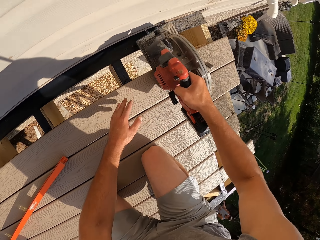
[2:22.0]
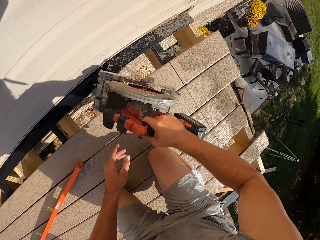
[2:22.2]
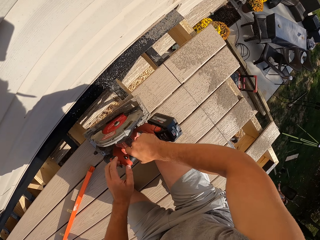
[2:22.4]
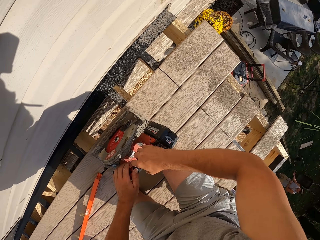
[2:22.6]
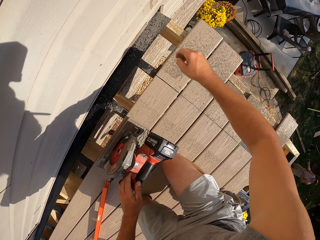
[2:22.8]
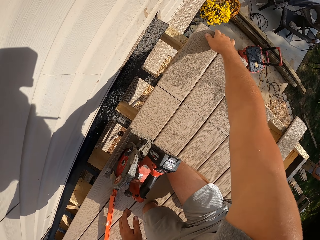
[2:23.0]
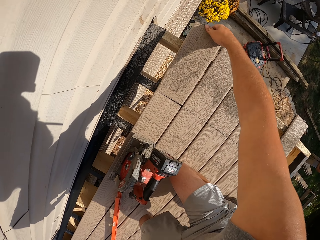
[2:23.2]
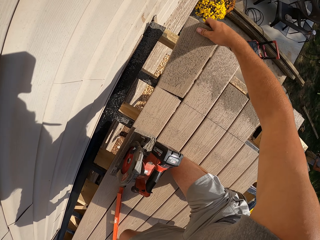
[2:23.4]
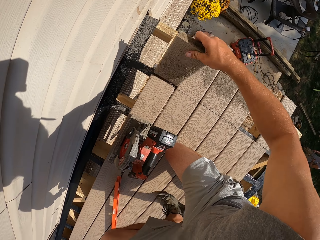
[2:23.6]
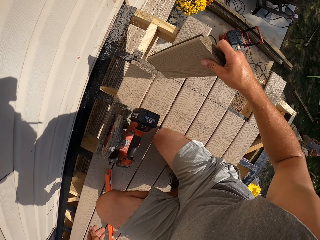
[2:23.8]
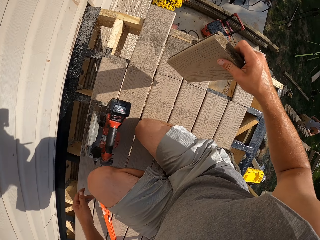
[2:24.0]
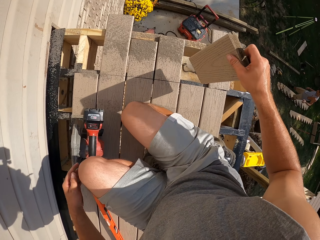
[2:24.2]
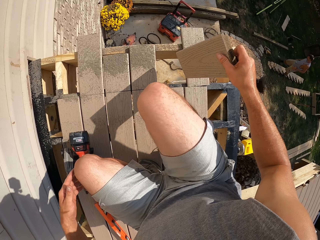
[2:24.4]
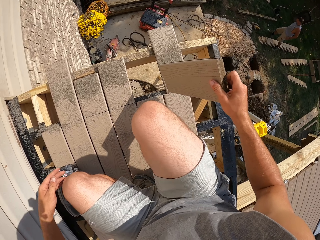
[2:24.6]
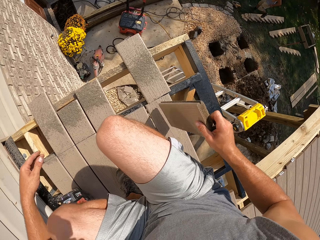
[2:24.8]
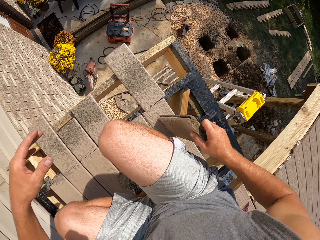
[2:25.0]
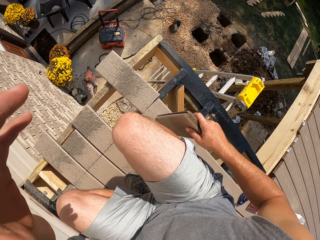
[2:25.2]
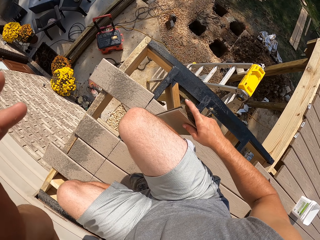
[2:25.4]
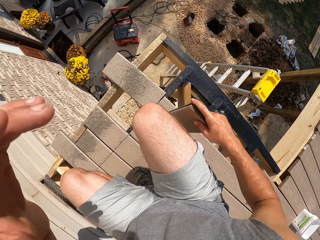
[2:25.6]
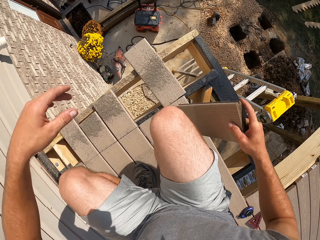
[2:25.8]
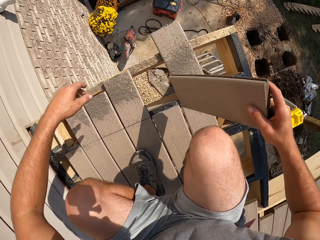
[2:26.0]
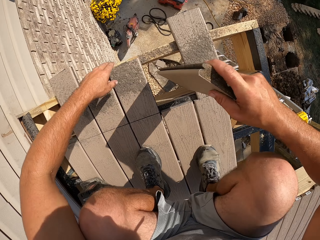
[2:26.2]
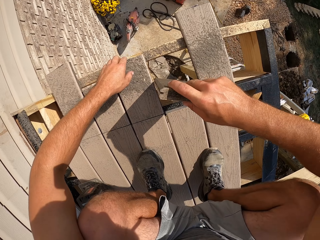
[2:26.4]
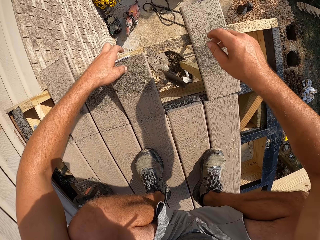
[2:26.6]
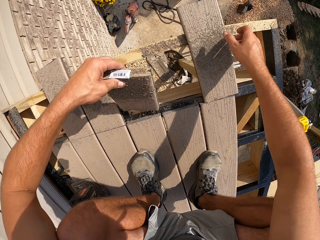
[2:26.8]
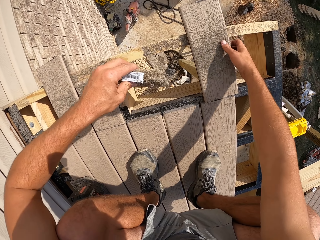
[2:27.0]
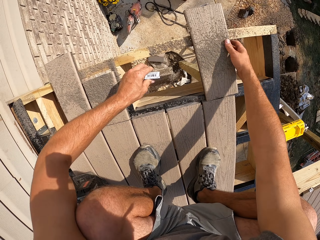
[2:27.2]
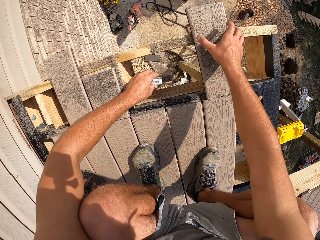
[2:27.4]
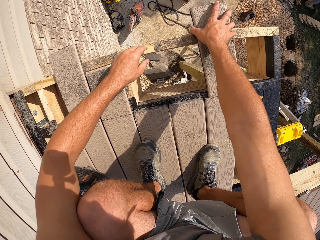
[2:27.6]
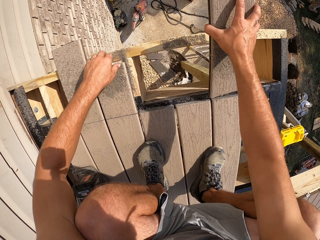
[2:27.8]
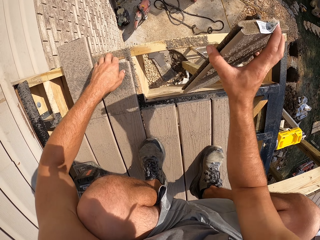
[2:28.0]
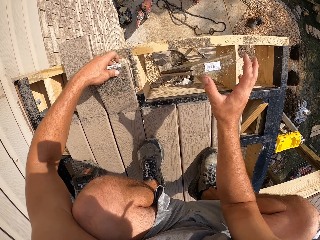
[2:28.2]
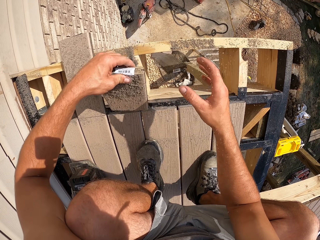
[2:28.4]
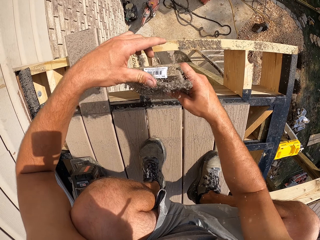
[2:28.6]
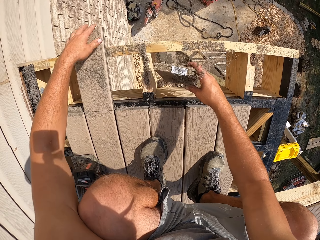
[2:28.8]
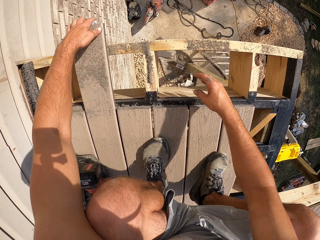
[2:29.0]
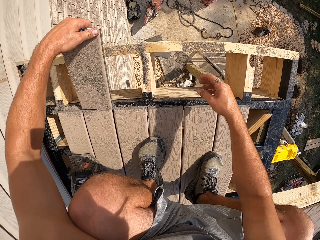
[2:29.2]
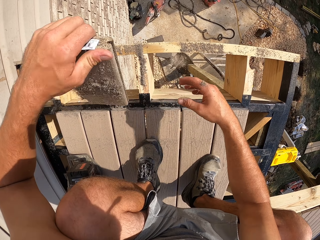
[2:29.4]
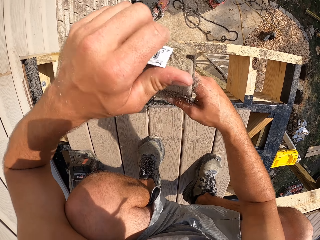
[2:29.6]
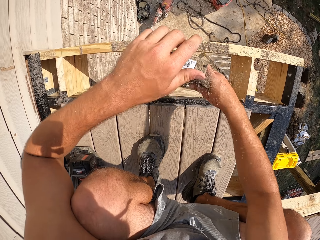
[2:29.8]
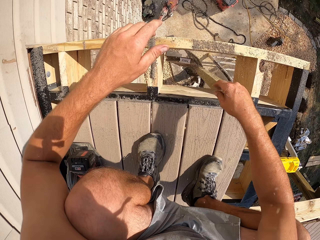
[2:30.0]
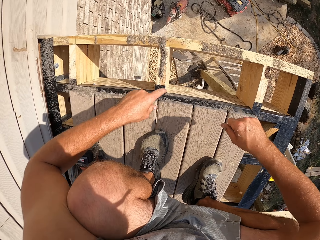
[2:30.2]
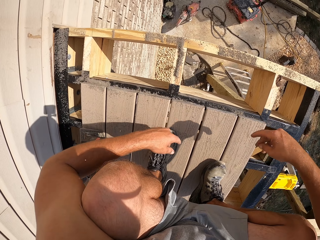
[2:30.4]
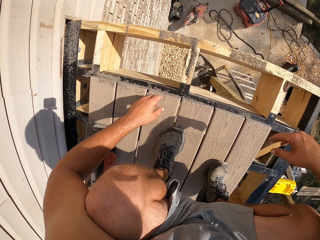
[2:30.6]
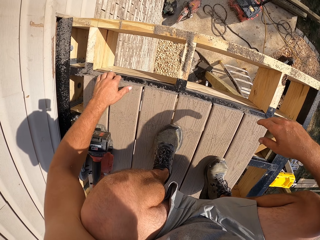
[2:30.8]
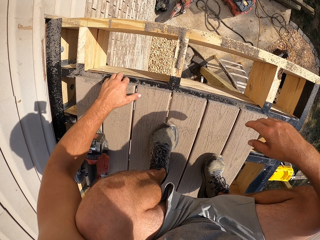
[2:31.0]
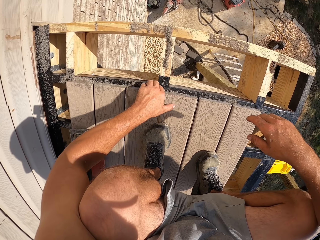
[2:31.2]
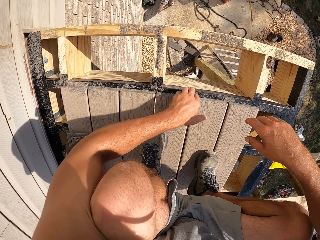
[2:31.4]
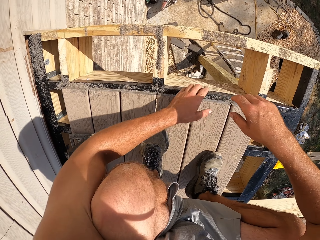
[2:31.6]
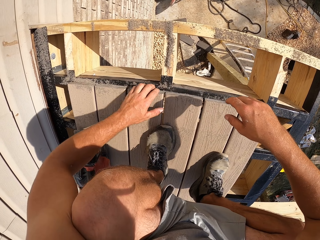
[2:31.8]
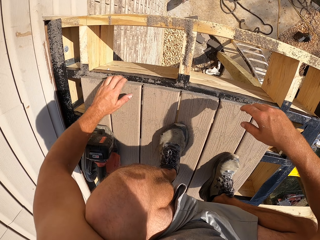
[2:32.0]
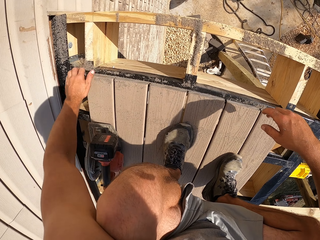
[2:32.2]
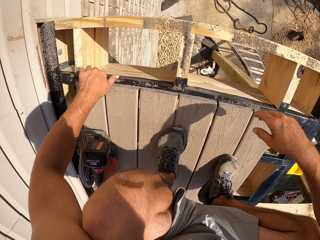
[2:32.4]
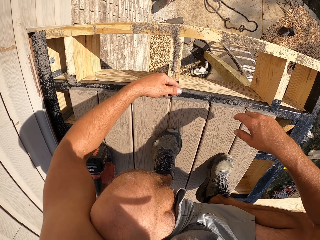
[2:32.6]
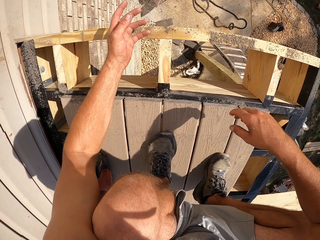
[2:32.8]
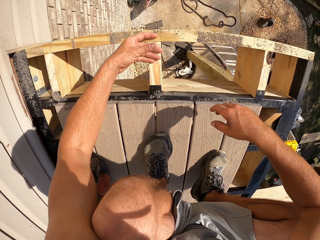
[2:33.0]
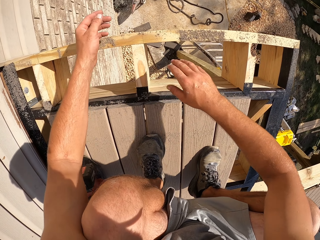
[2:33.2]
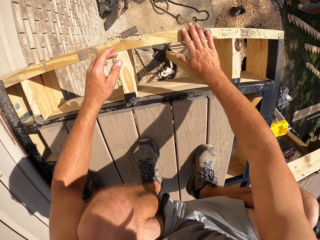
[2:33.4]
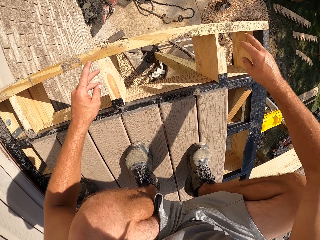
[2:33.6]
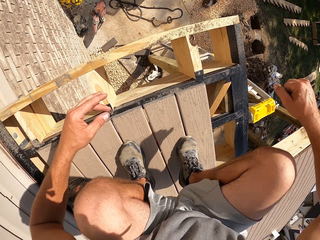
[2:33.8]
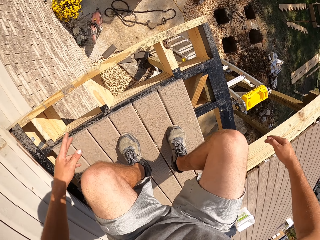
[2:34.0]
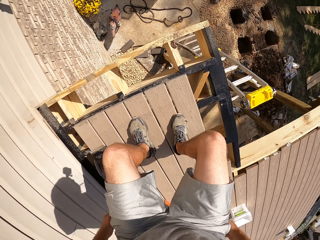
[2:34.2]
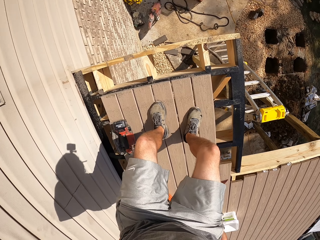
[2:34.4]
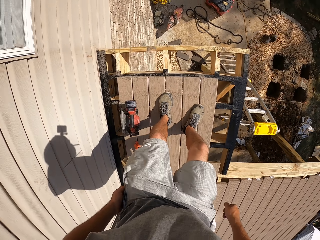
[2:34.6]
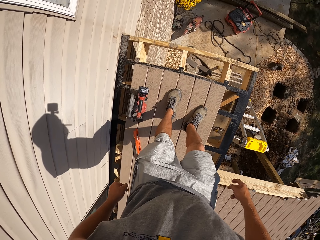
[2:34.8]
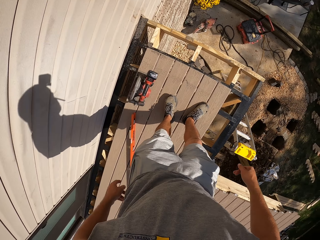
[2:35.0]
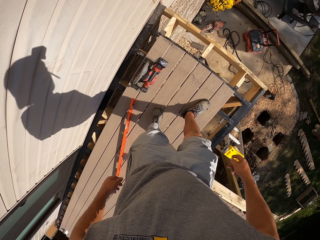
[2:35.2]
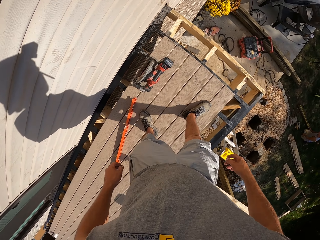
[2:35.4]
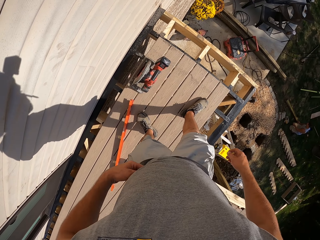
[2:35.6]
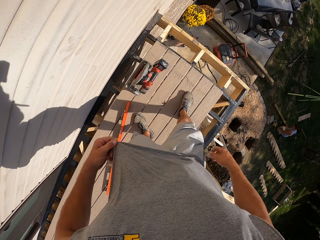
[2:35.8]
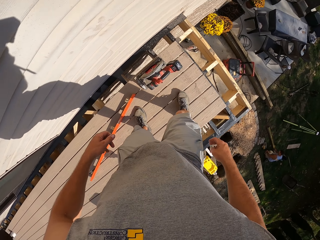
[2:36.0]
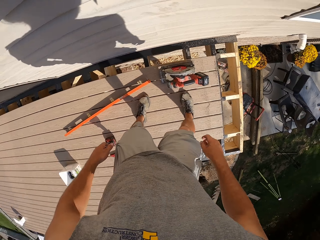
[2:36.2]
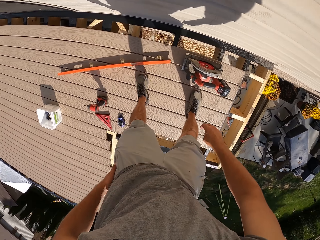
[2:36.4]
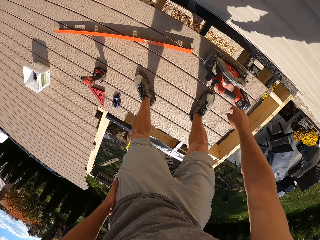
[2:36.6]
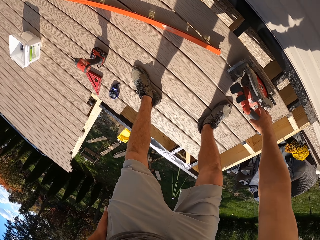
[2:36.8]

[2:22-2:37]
The camera wearer puts the tool down. He picks up a timber. He turns around. He throws the timber on the ground. He picks up the timber and throws the timber on the ground. He picks up the timber. He picks up the timber again. He touches the timber. He wipes the timber with his hands. He stands up.

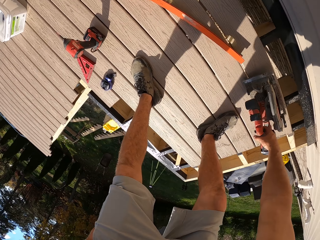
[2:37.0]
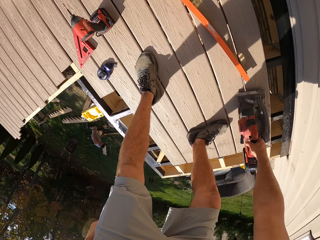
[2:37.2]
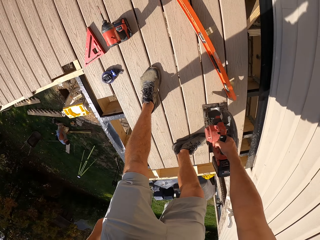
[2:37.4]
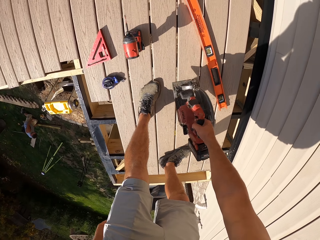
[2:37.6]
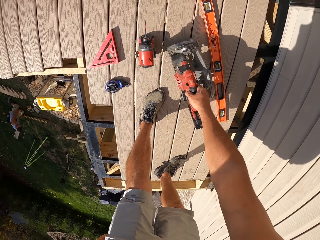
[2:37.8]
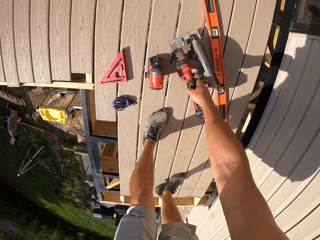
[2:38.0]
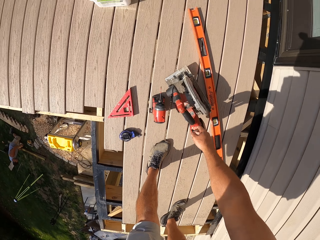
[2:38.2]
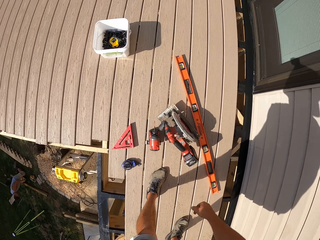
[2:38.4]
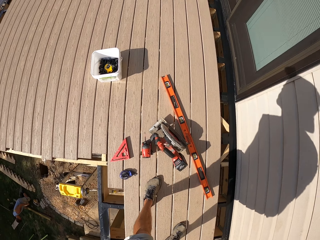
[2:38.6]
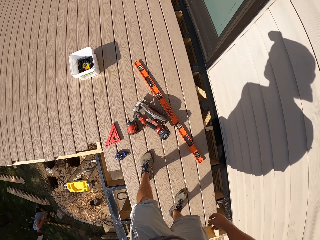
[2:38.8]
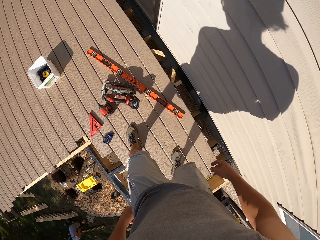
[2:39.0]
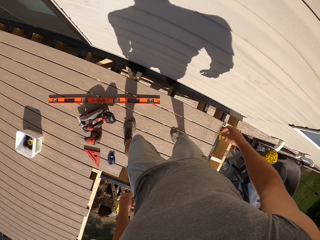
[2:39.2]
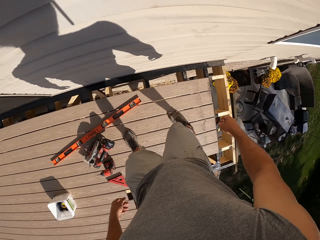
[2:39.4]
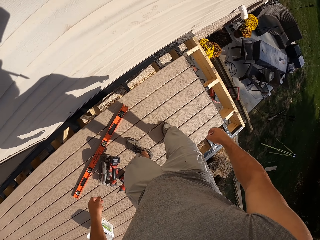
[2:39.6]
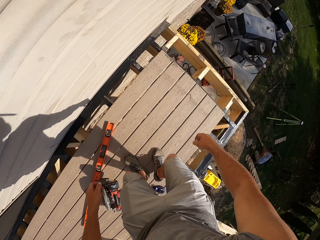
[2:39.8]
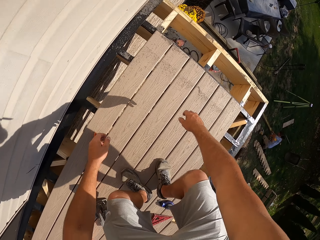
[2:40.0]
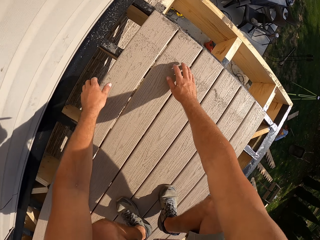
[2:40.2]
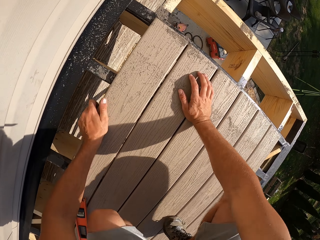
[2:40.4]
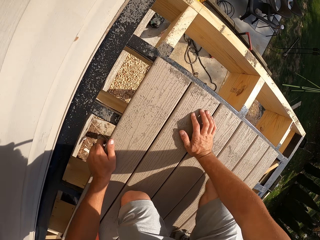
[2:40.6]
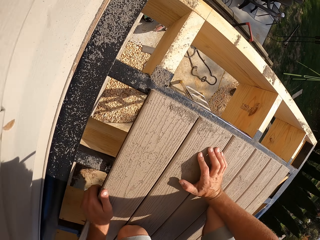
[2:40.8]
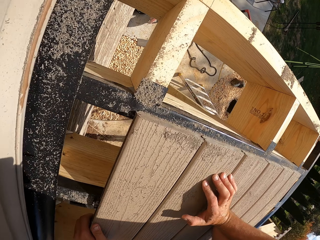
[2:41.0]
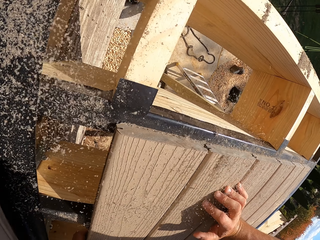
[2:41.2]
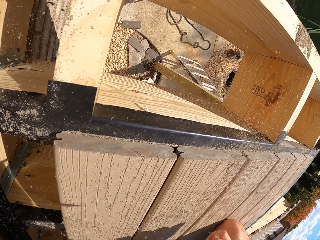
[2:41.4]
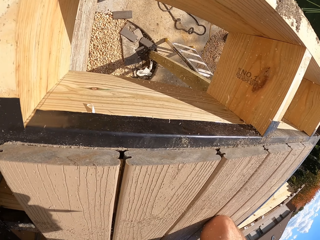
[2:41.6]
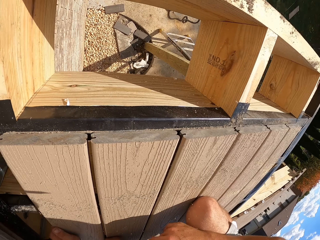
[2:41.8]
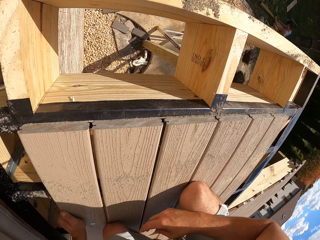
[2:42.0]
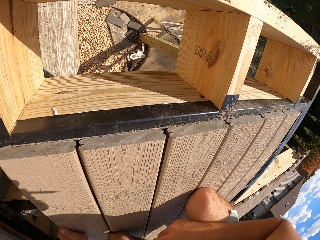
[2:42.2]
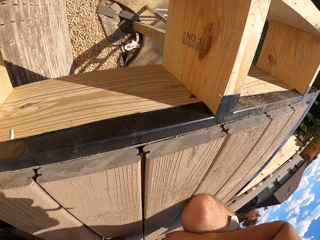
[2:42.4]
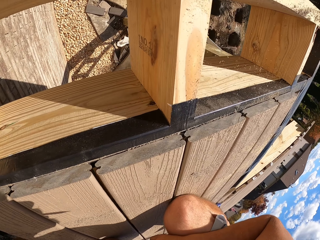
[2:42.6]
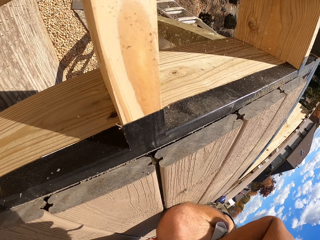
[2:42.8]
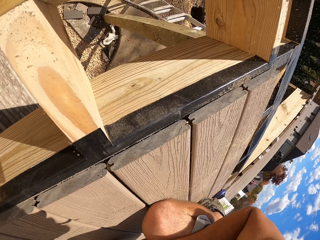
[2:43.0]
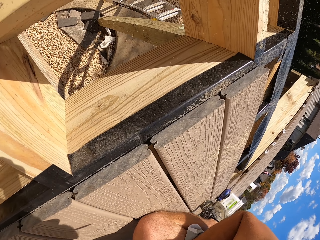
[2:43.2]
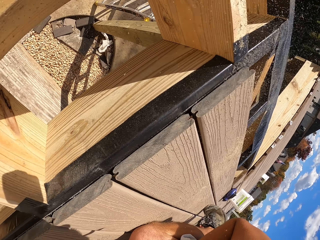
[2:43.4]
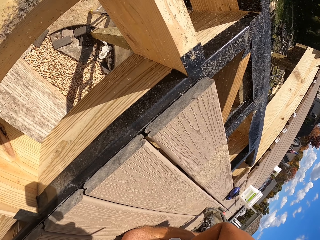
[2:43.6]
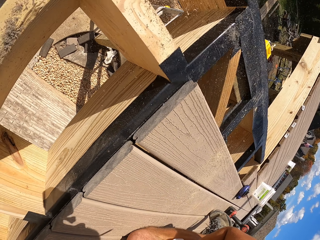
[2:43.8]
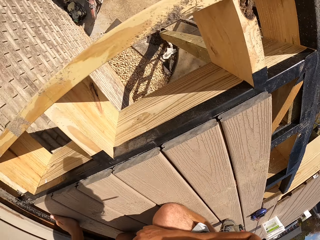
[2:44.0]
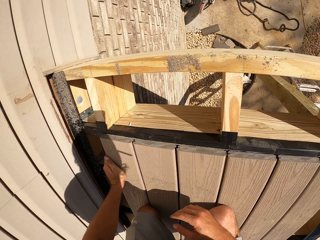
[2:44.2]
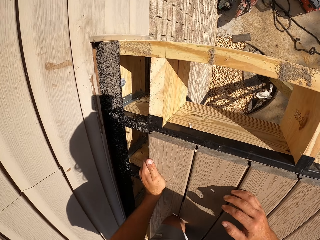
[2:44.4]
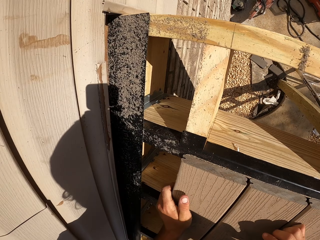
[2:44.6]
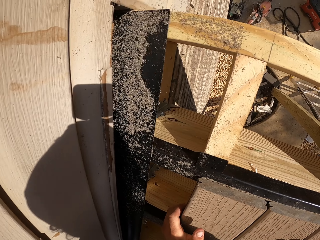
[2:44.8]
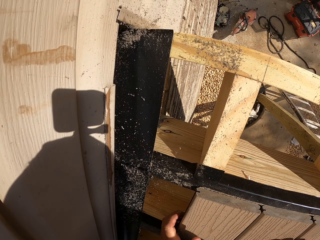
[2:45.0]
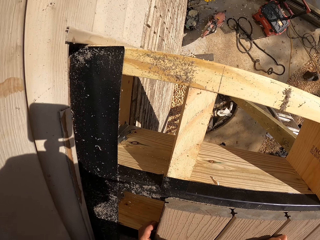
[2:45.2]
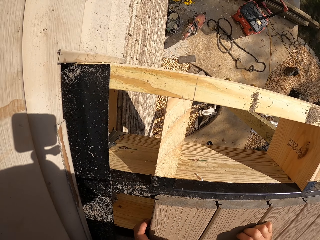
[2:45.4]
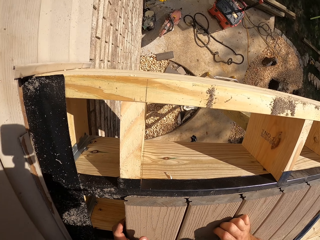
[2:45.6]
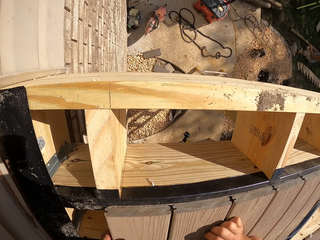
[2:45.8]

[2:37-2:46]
The camera wearer picks up the power saw. They turn. They put the power saw on the timber. They move to the other side. They kneel on the timber. They blow some dust.
